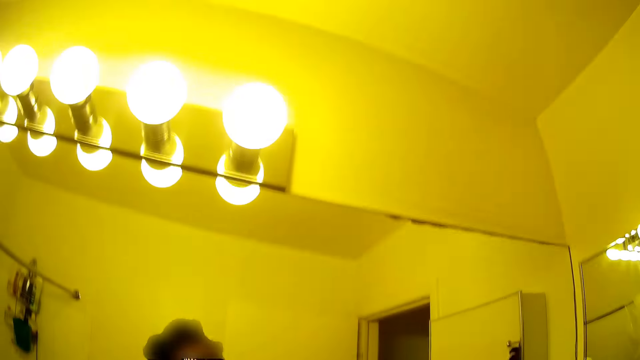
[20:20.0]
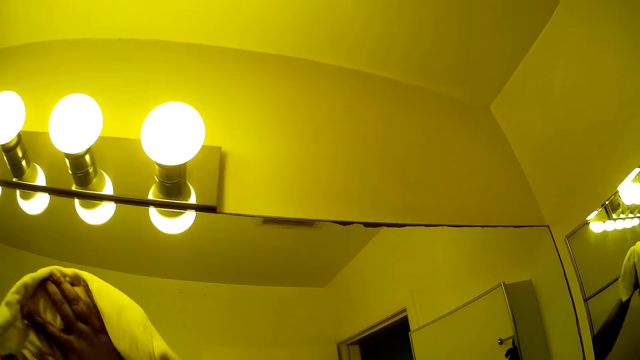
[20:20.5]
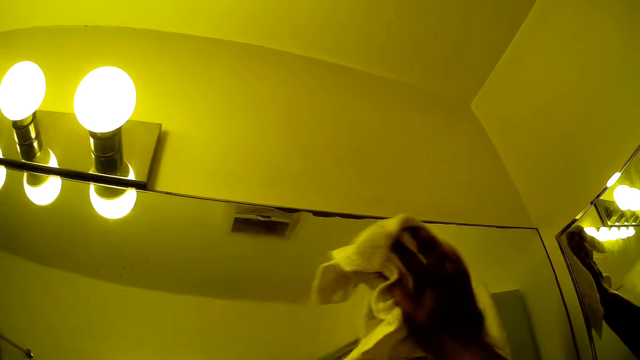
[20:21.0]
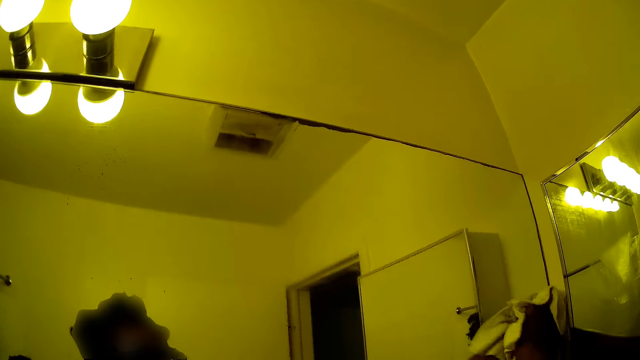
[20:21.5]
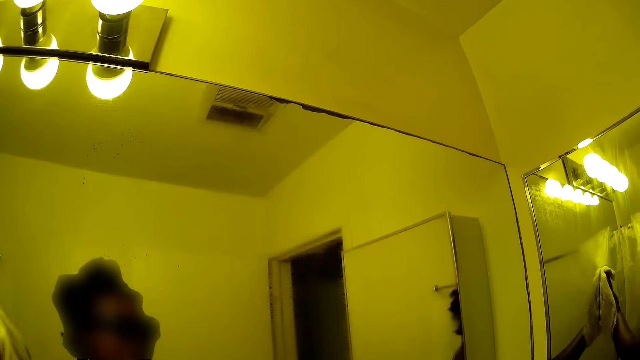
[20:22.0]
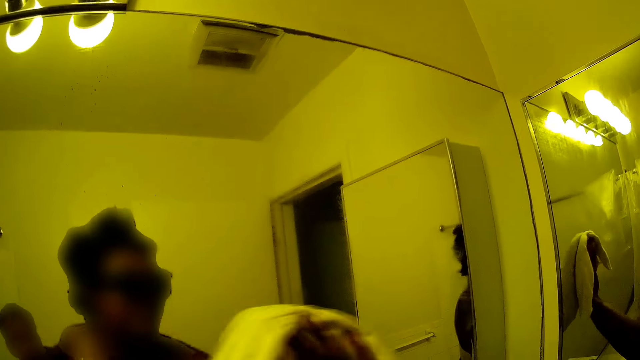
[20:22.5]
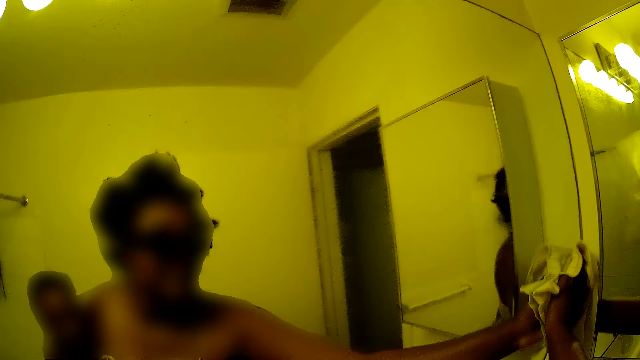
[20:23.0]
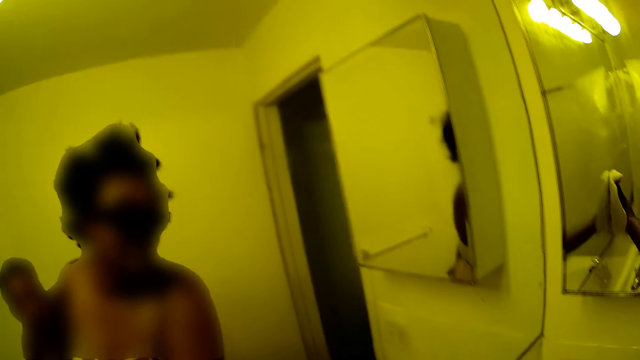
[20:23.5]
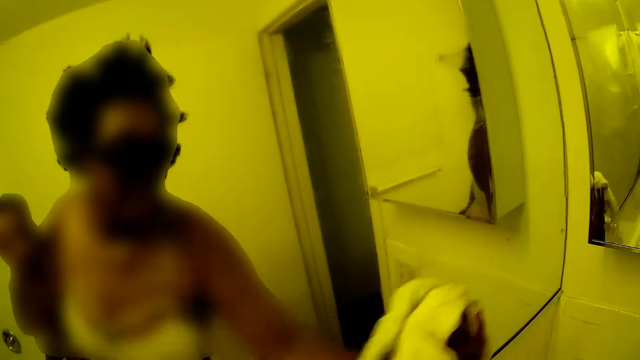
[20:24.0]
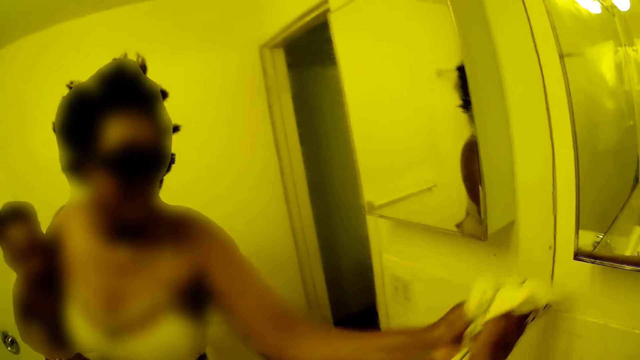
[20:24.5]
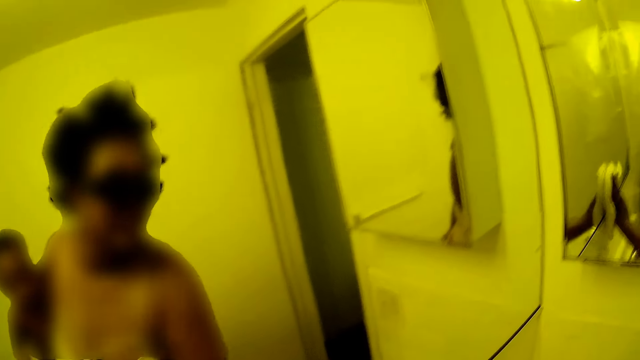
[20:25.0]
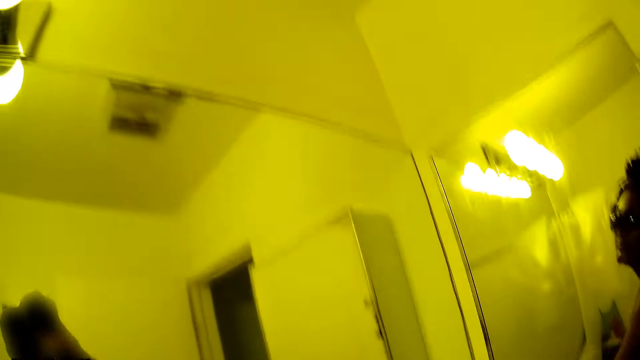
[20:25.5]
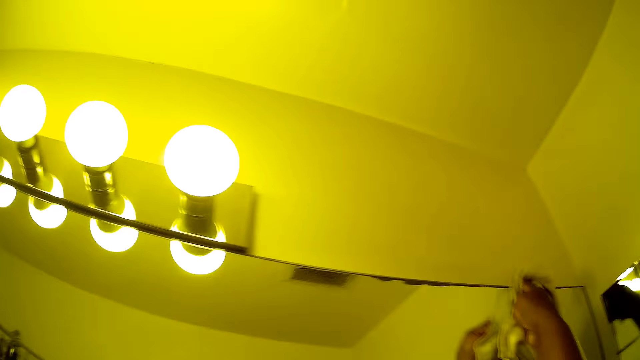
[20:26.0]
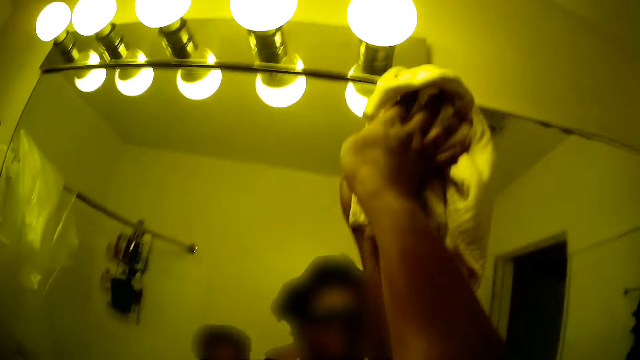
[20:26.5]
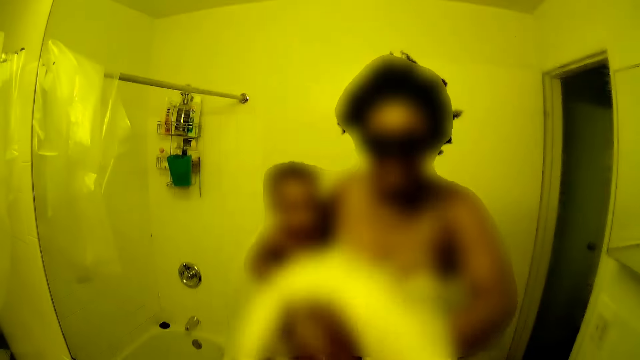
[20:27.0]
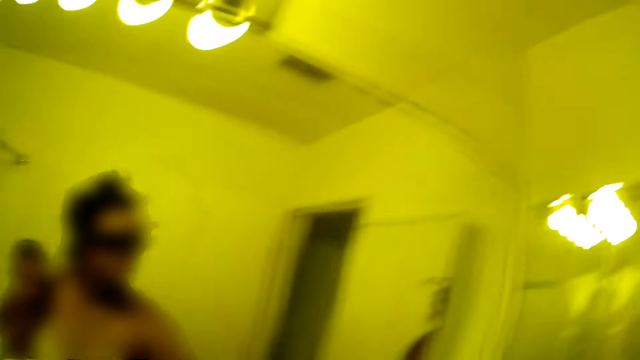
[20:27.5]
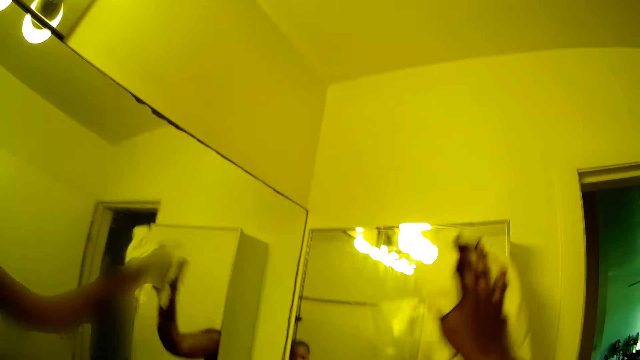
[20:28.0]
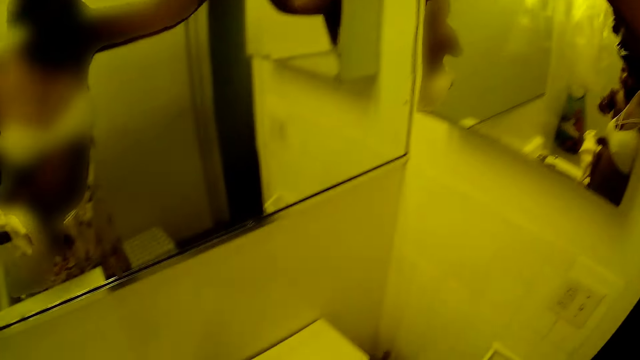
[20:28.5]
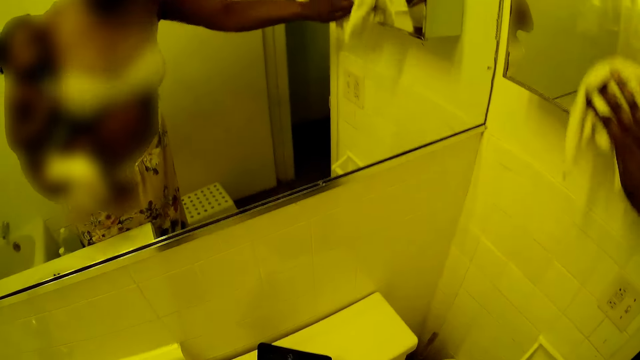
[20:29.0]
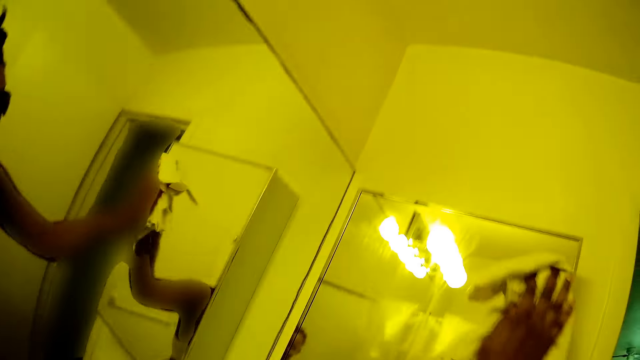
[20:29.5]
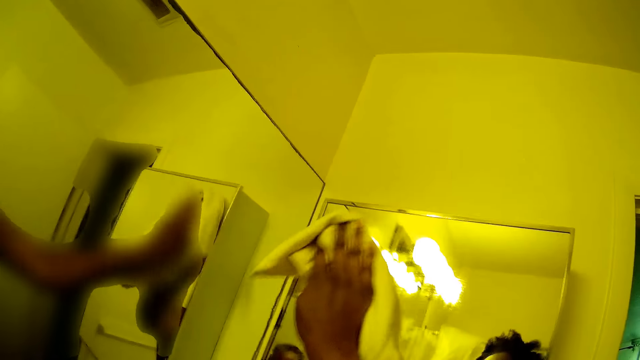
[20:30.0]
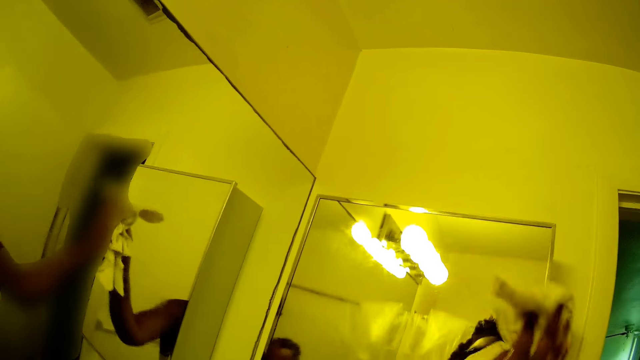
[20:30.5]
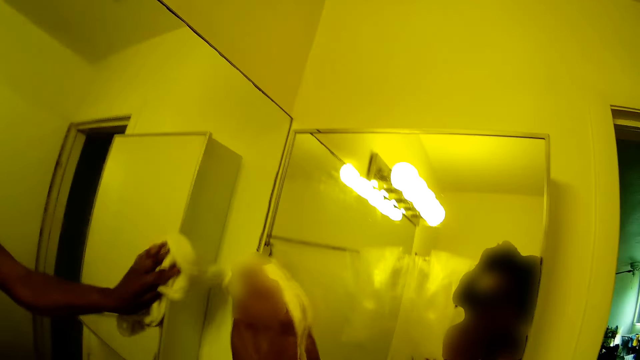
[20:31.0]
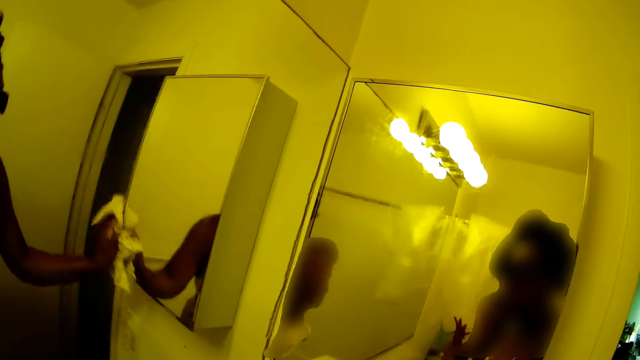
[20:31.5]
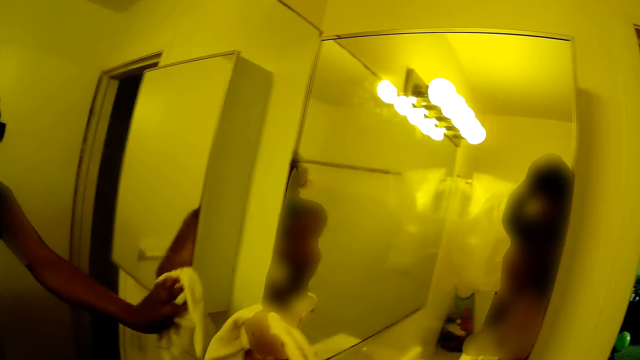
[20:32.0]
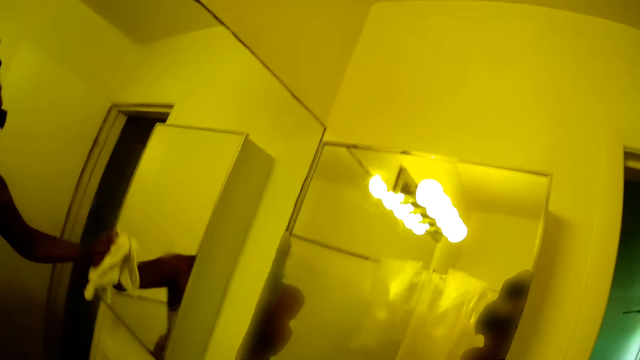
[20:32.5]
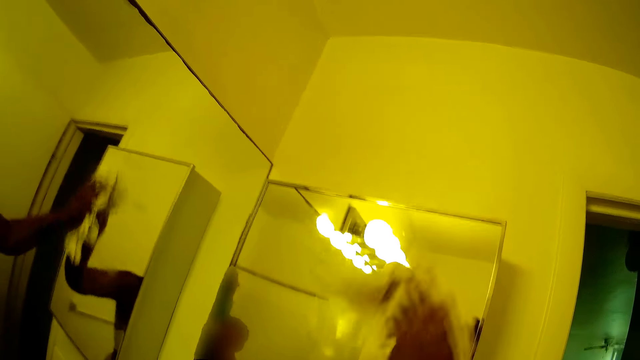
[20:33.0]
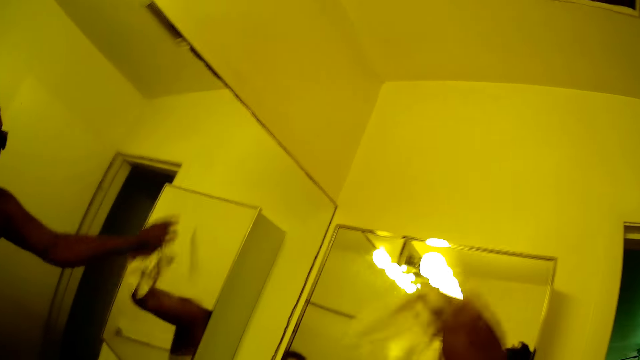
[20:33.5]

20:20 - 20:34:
The camera wearer cleans the mirror with a rag or towel in her right hand. She wipes the mirror with the towel. She wipes it again.

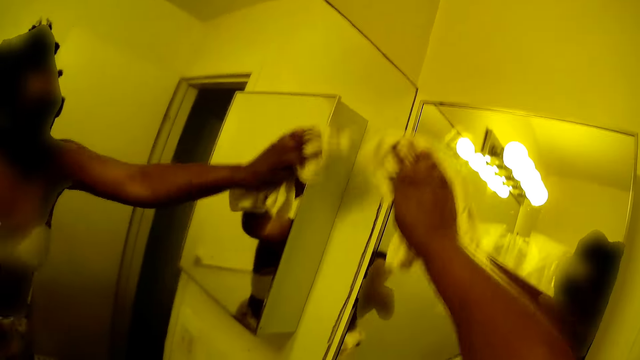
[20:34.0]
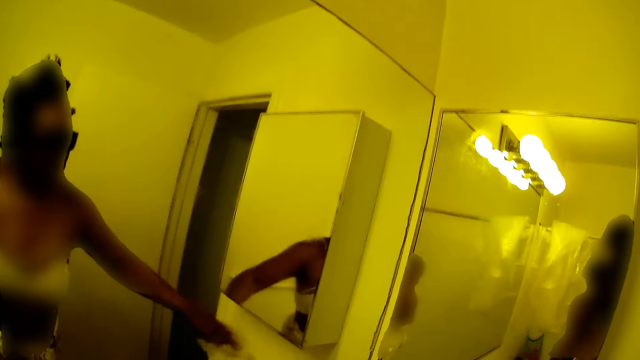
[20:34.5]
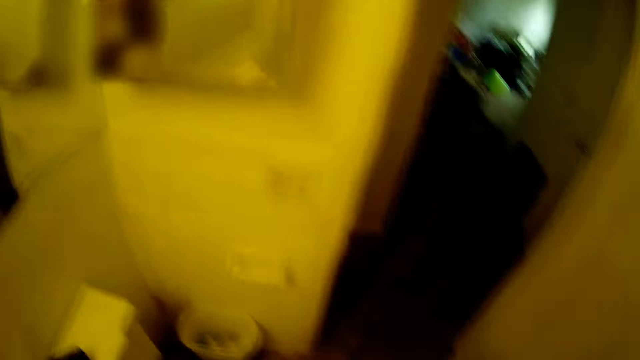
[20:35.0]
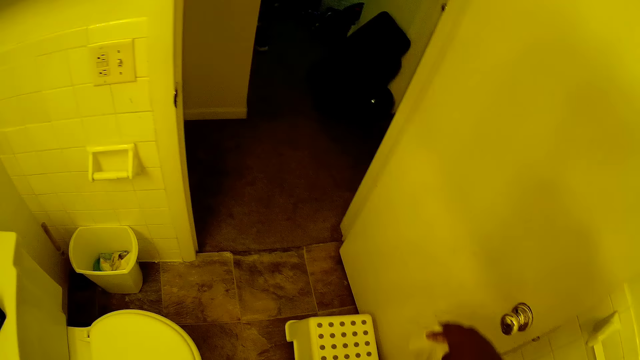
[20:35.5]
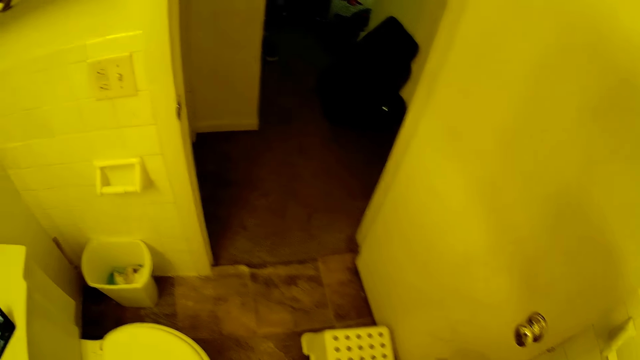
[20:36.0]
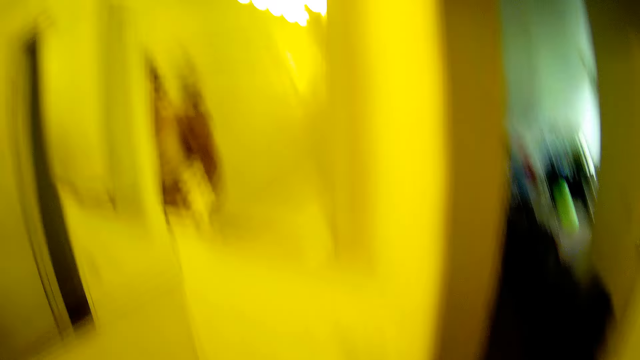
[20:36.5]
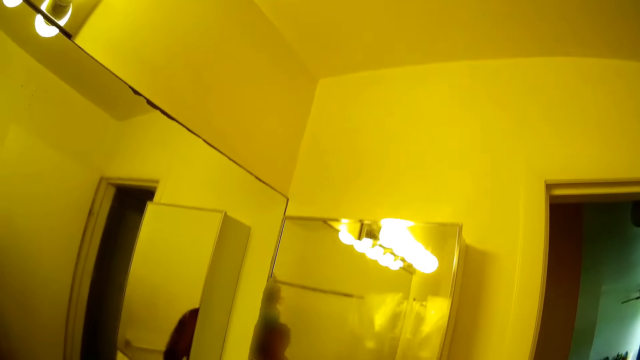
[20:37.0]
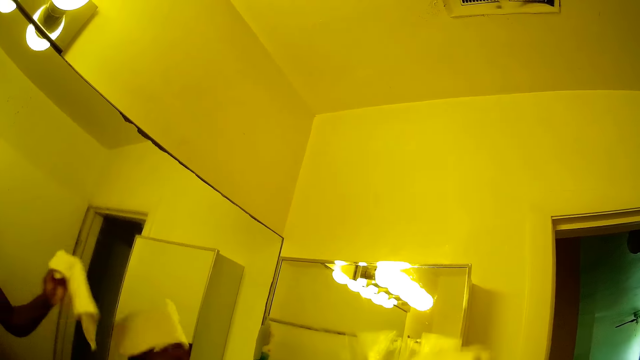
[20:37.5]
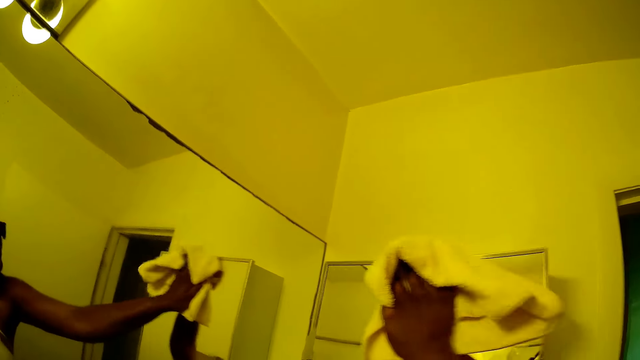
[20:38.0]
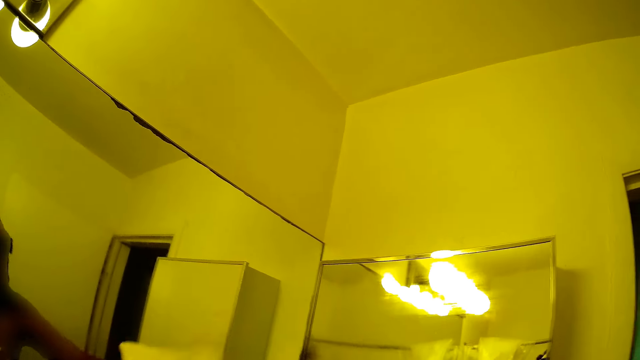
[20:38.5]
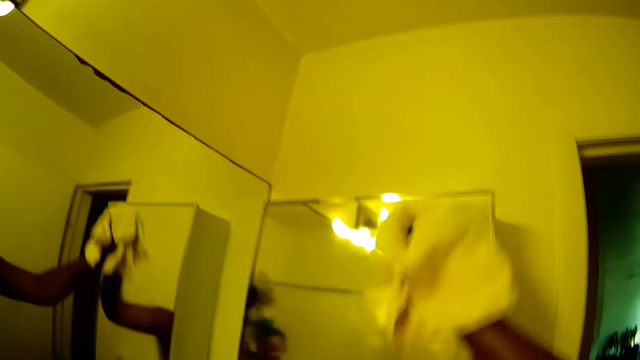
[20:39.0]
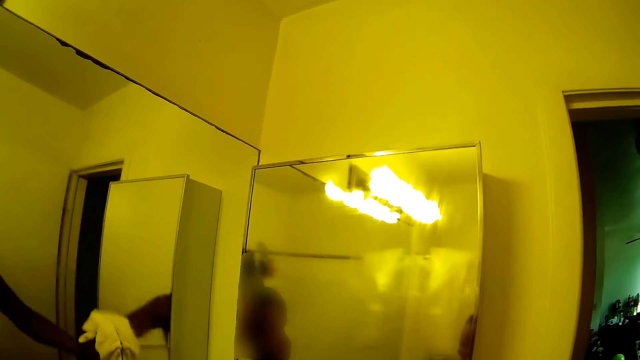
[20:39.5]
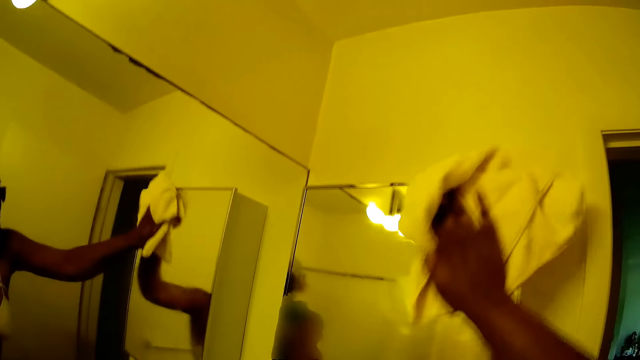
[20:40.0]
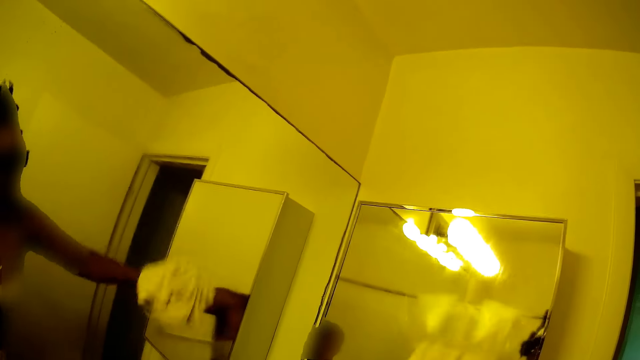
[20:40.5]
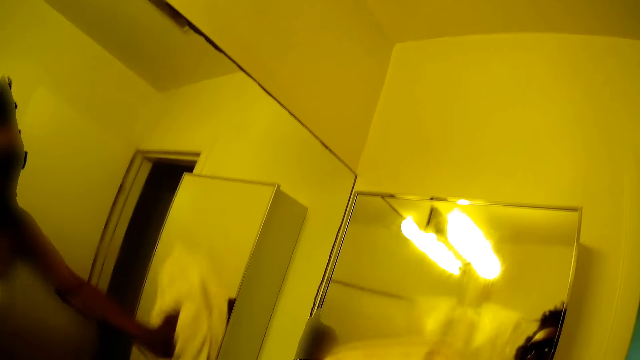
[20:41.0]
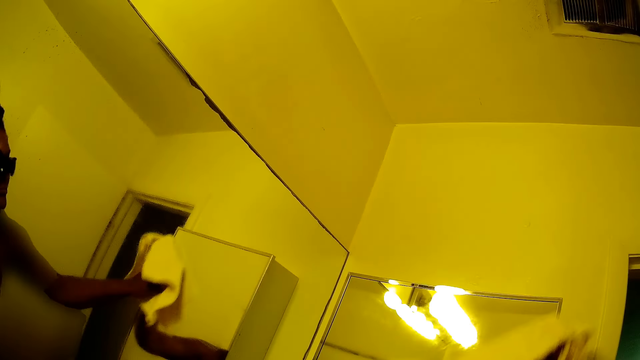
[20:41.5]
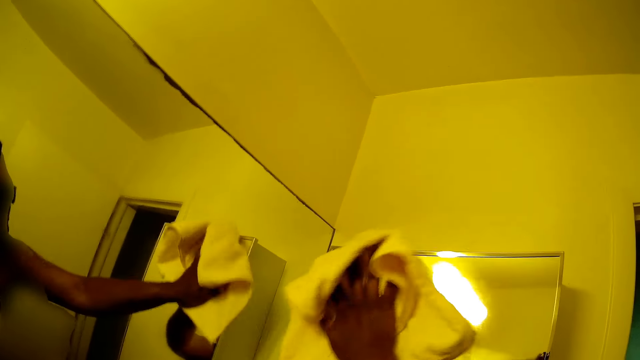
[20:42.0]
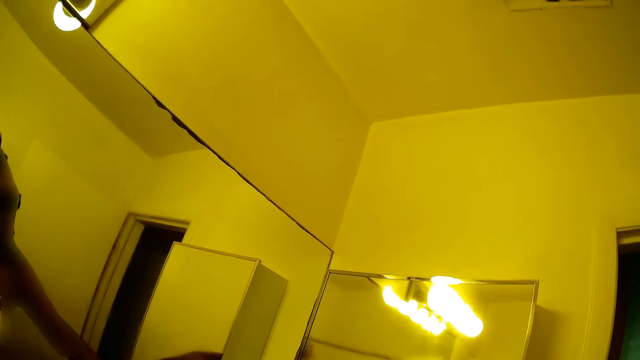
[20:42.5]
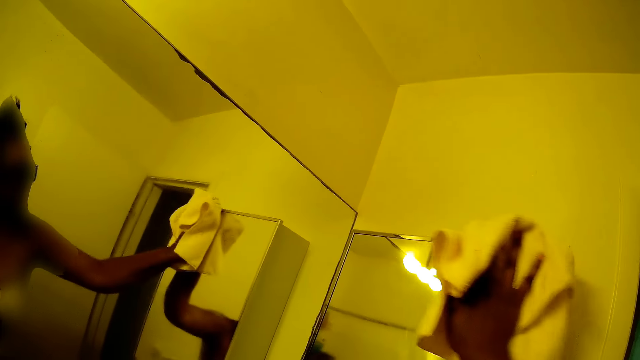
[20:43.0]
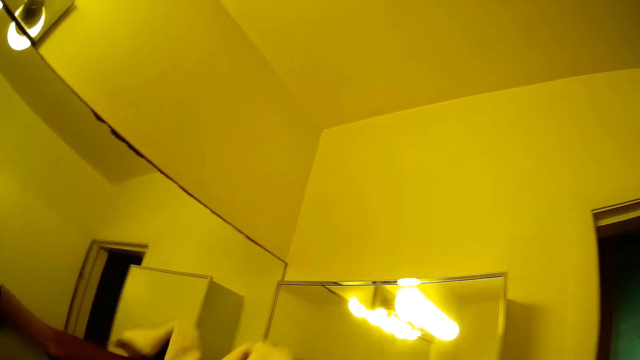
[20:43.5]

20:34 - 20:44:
The camera wearer cleans the mirror with a rag or towel in her right hand. She wipes the mirror with the towel.
